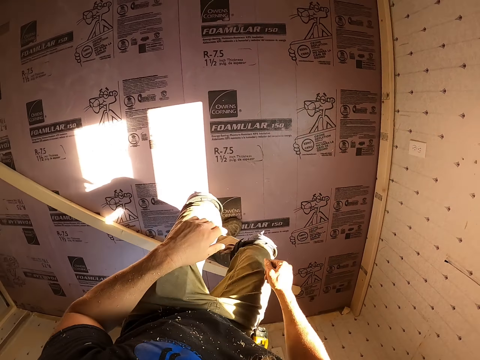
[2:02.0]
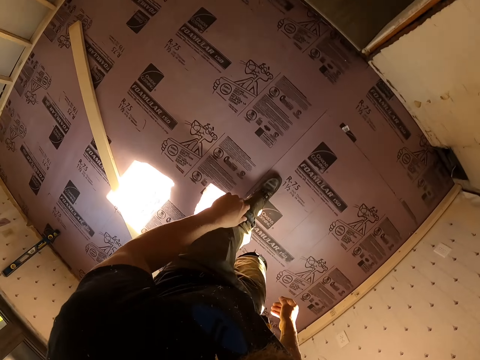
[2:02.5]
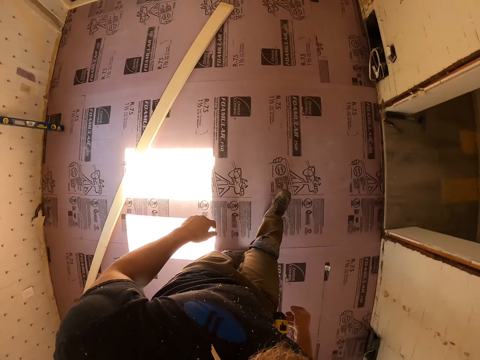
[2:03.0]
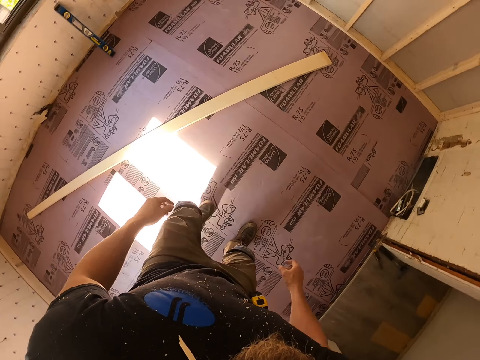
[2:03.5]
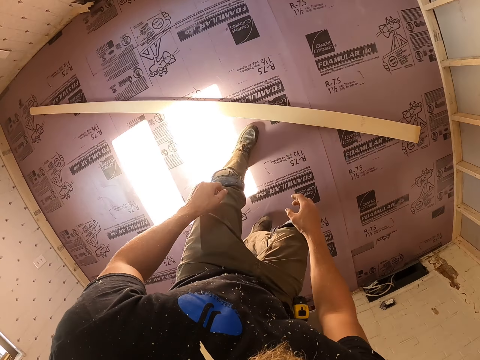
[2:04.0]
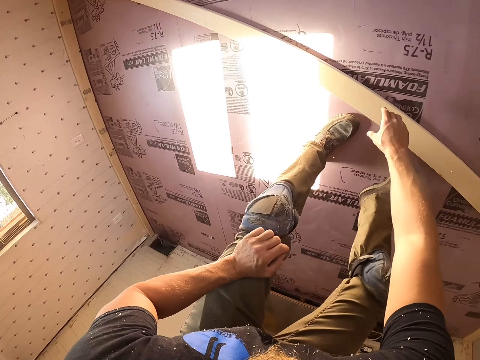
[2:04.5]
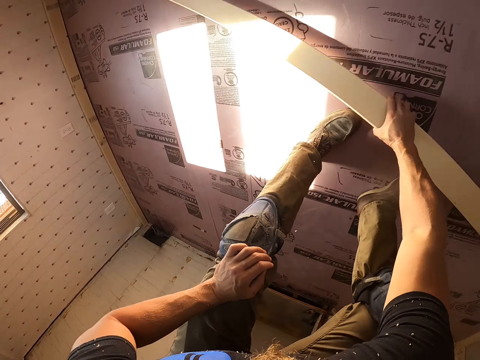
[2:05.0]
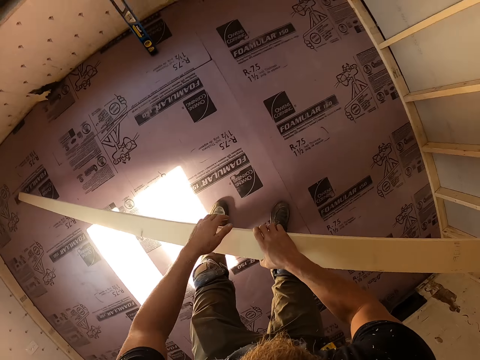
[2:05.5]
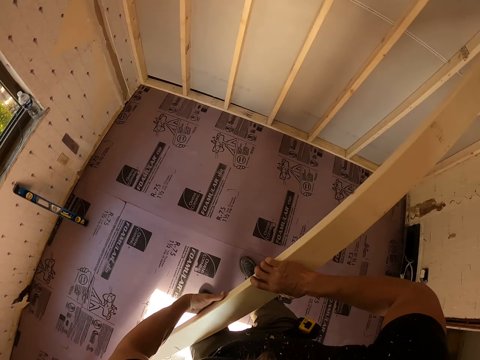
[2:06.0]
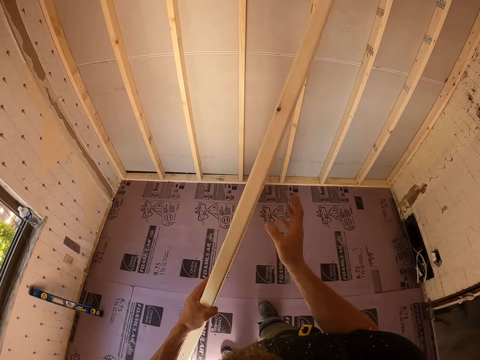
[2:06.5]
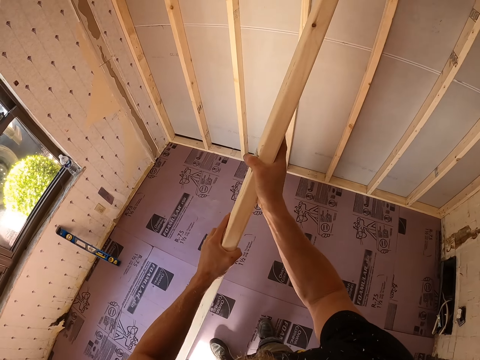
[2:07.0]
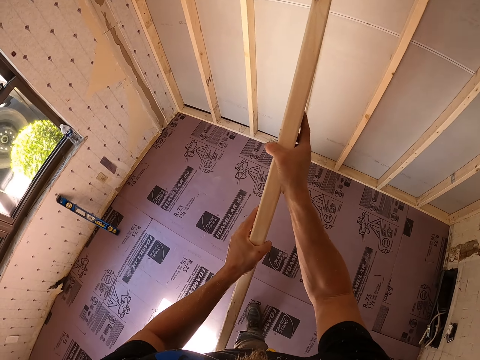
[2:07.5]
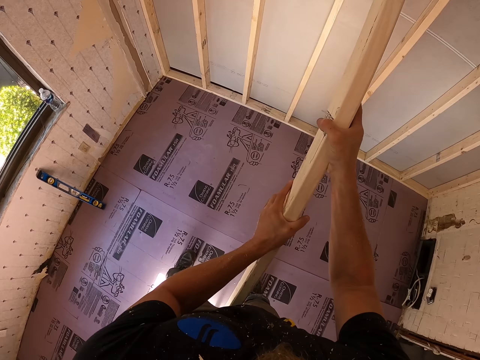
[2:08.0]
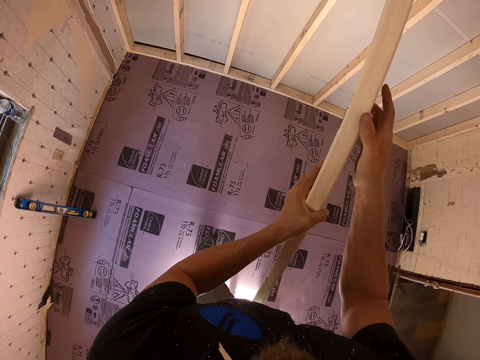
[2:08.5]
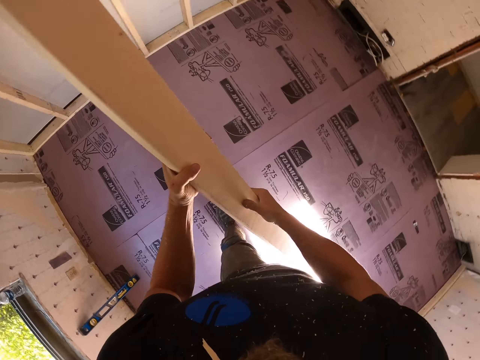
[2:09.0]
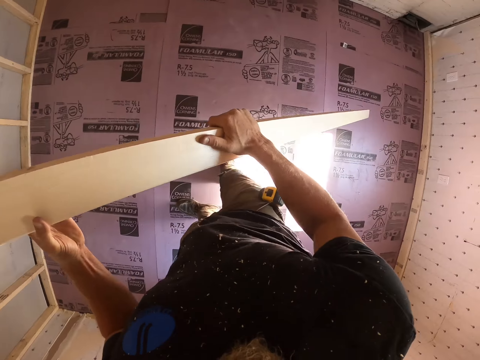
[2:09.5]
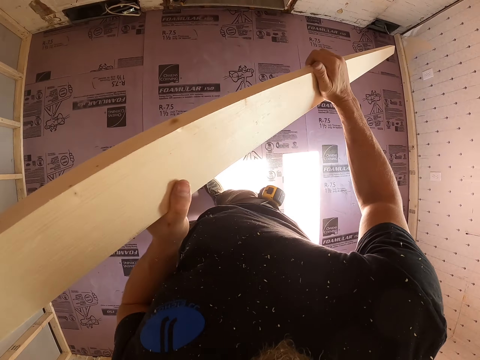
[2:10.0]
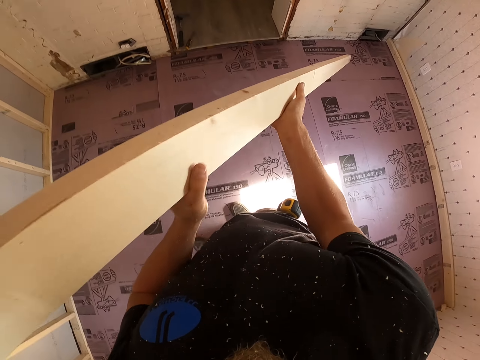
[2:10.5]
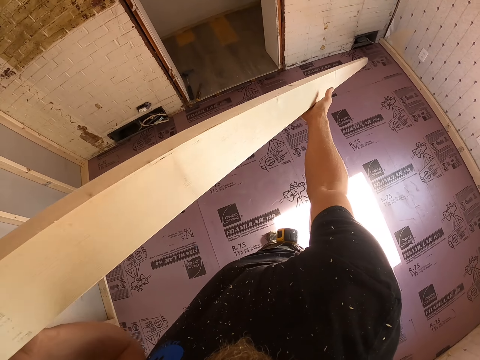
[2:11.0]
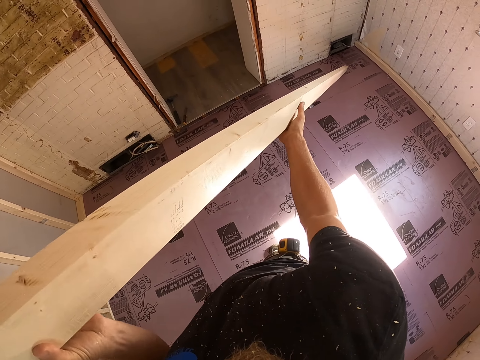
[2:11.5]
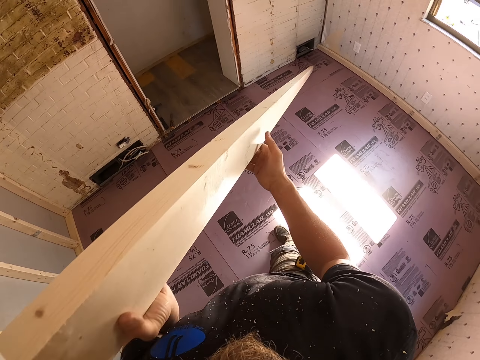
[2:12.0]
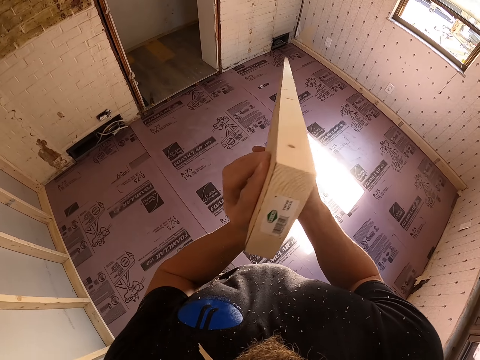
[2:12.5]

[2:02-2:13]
The camera wearer walks around the room. They pick up the wood on the floor. They hold the wood straight on the floor.

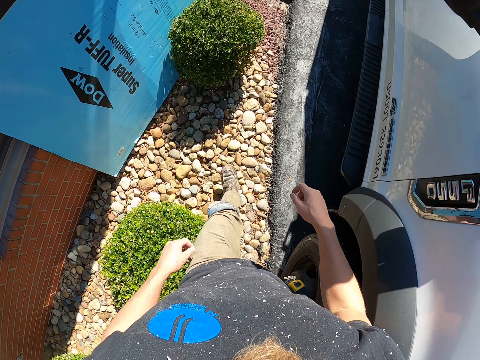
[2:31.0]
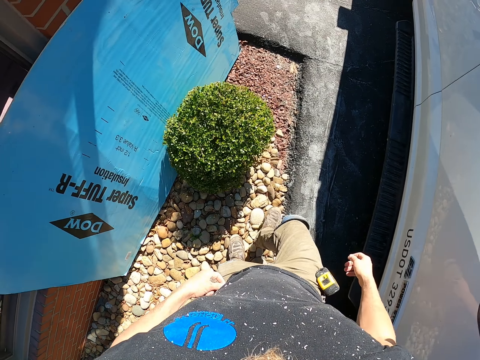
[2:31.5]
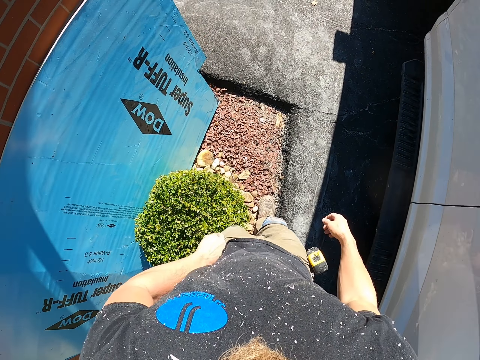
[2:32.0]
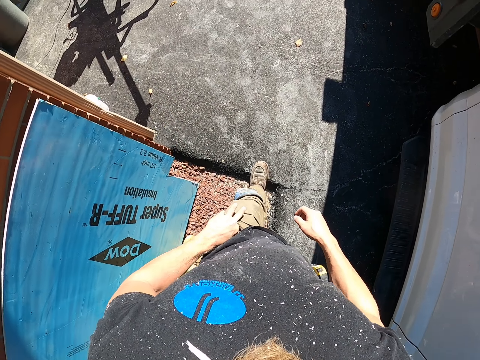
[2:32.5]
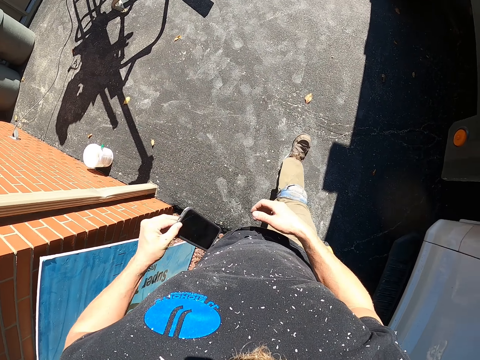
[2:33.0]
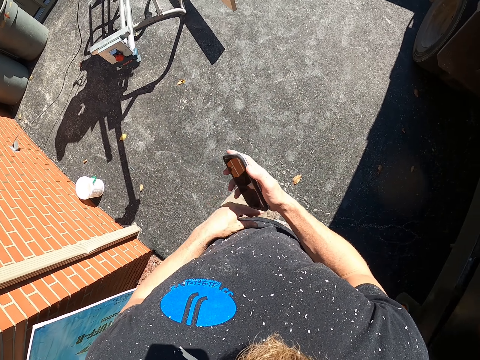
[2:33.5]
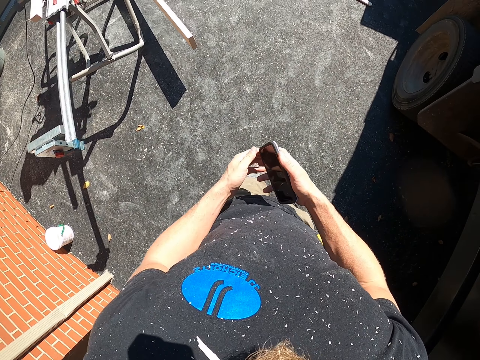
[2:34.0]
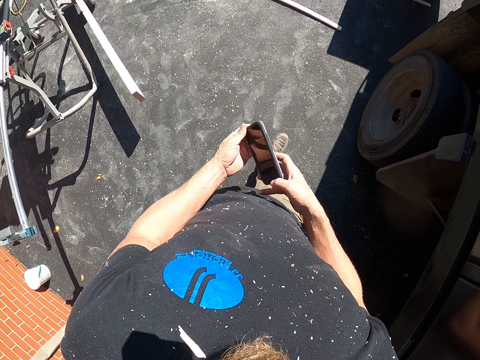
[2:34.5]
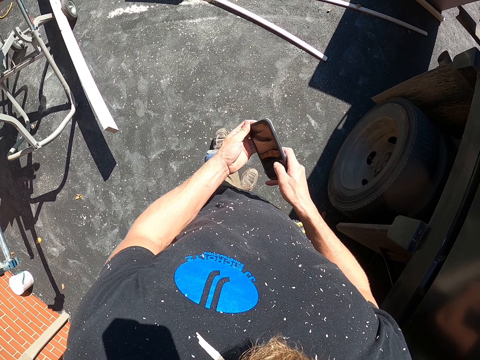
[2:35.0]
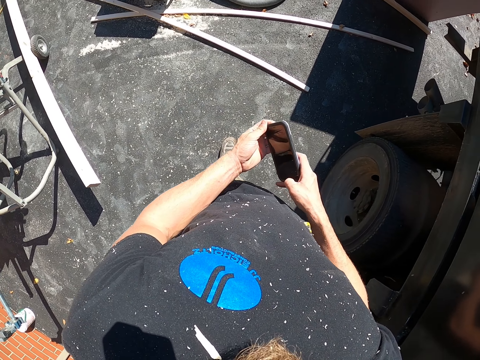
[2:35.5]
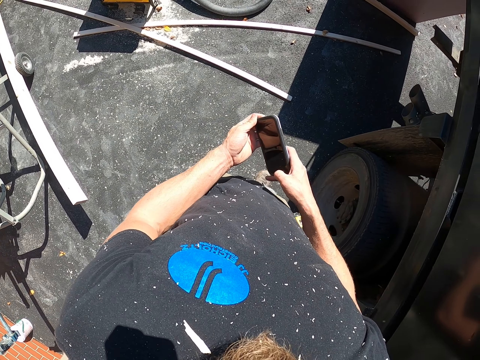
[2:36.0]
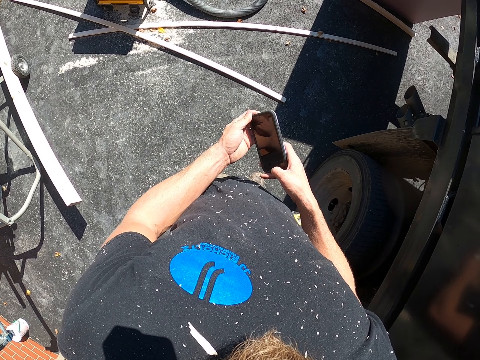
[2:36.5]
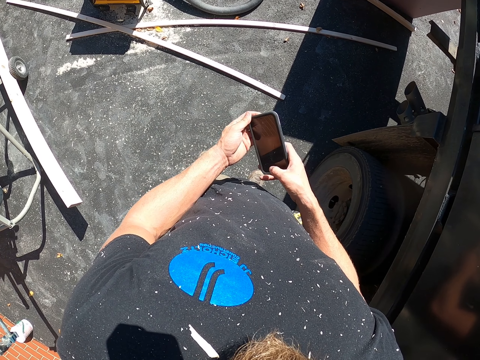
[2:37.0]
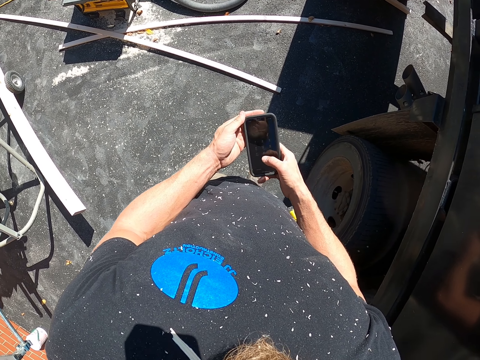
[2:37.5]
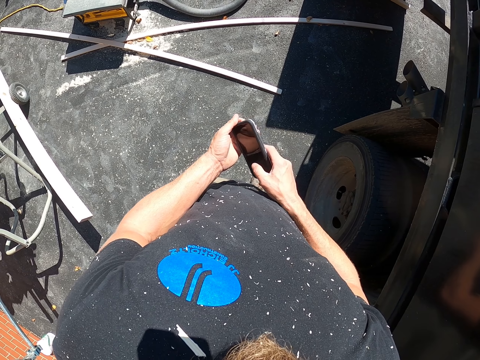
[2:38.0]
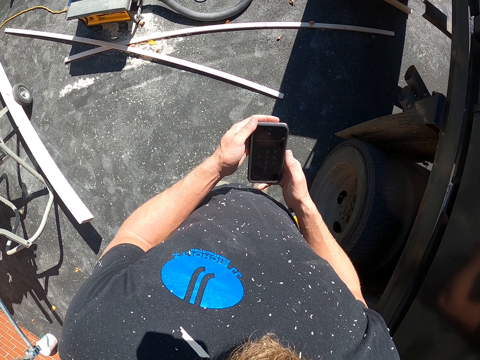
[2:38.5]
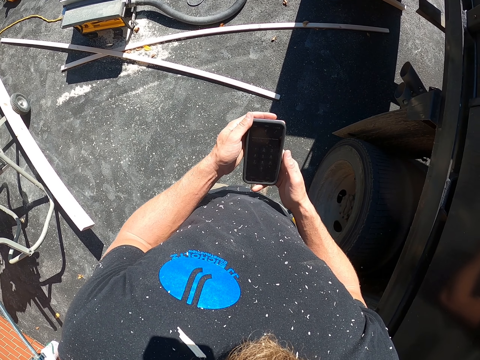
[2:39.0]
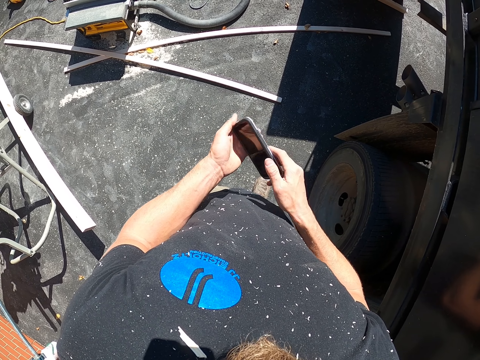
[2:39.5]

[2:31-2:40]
The camera wearer removes a phone from a pocket. They pass the phone to the right hand. They look at the phone. They swipe on the phone screen. They pause a bit. They press the phone.

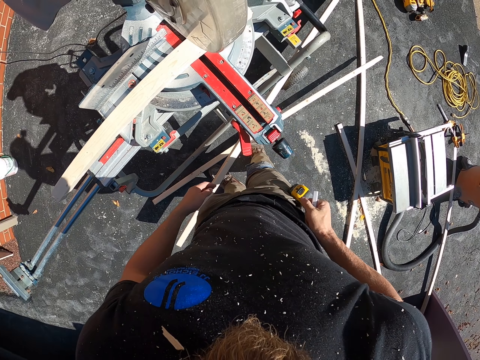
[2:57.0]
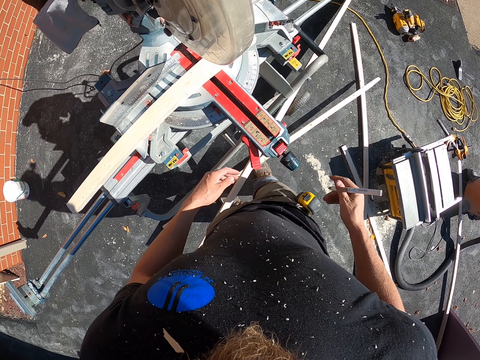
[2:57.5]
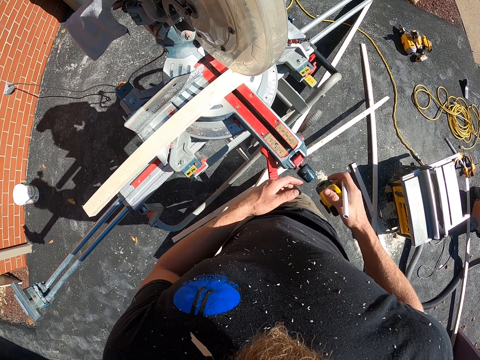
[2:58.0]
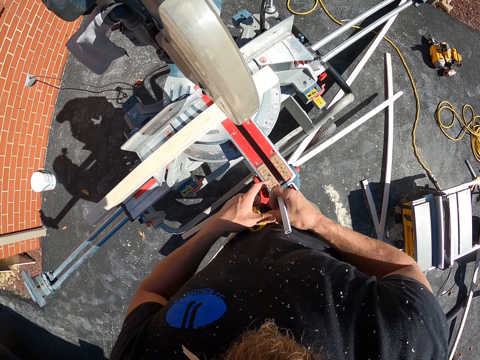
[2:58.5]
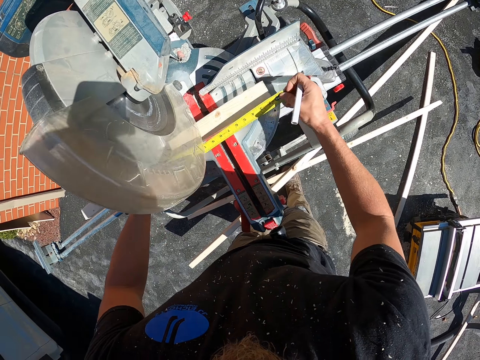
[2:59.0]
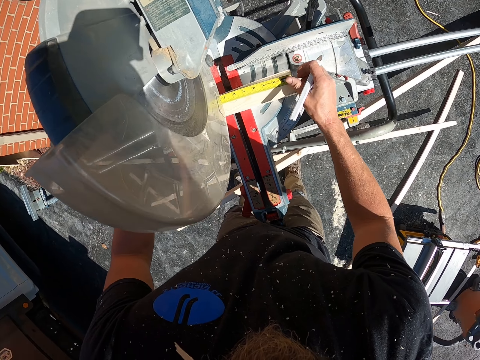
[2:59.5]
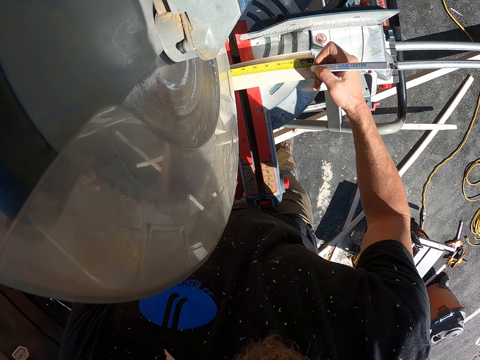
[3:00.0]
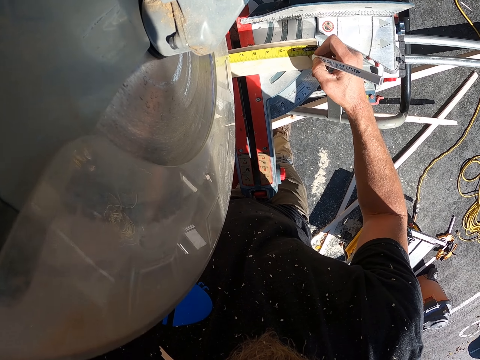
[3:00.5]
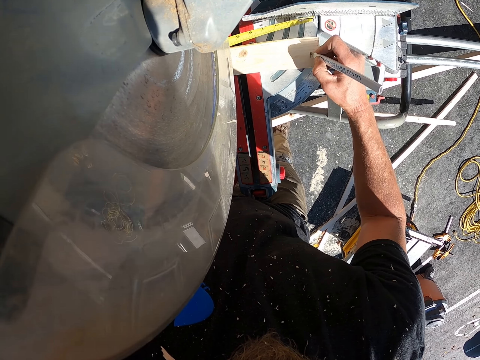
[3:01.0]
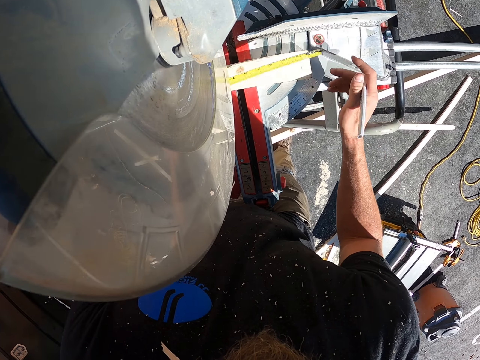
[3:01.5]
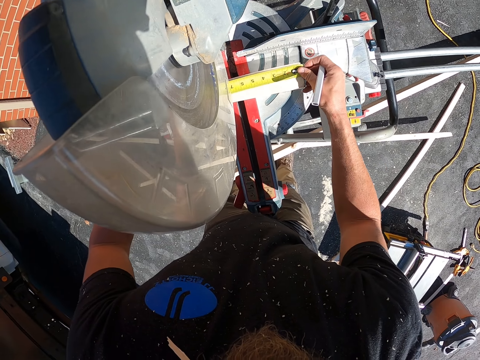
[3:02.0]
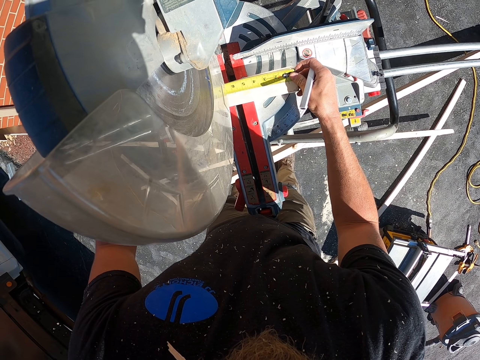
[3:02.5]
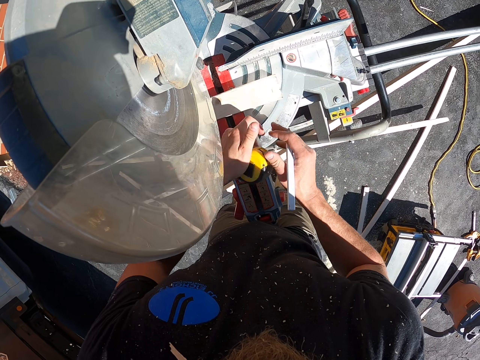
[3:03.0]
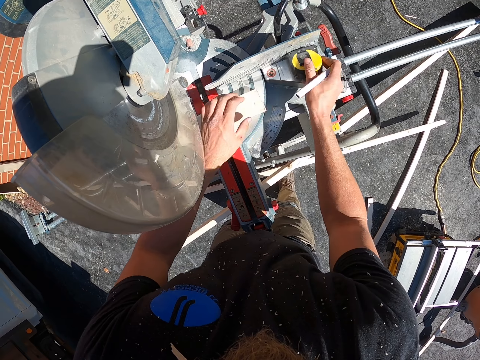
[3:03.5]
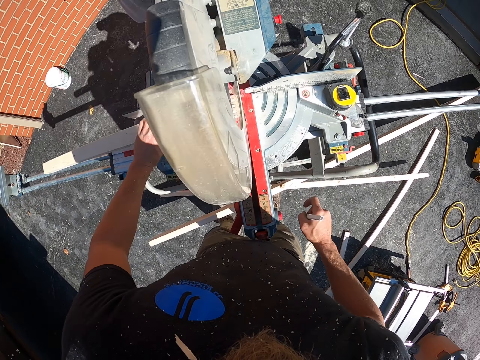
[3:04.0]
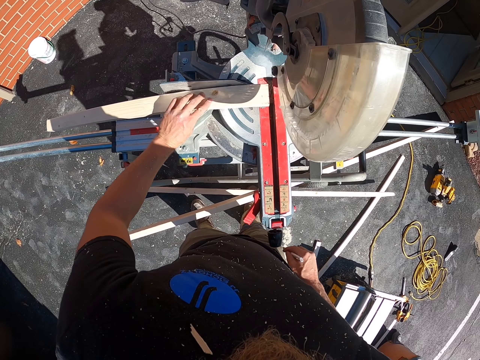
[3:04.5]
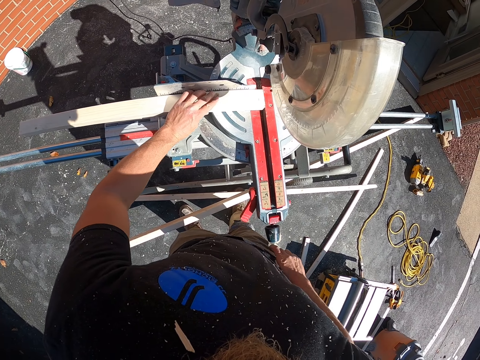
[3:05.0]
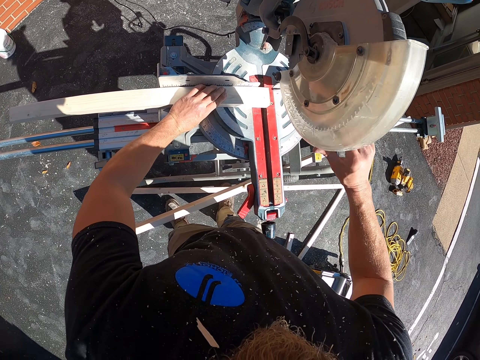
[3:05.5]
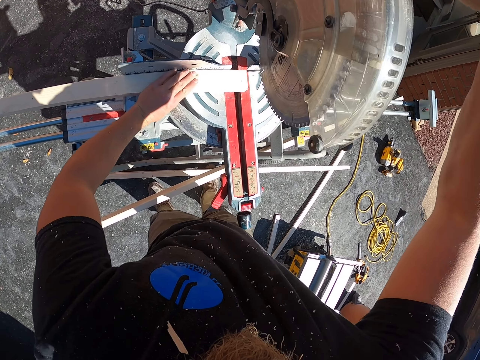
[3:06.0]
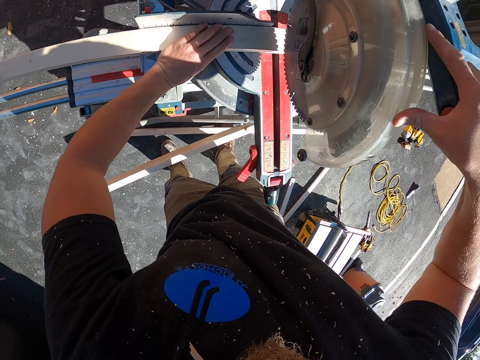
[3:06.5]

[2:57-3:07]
The camera wearer removes a mark pen in the pocket. They remove a tape measure in the pocket. They pull the tape measure in the tape measure box. They measure the wood with the tape measure. They mark on the wood with the mark pen. They put the tape measure aside. They hold the wood. They rotate the sawmill.
